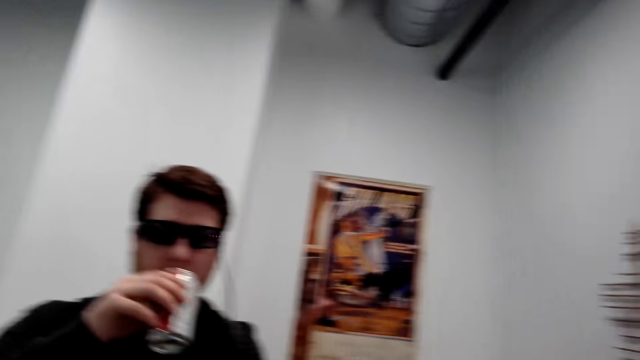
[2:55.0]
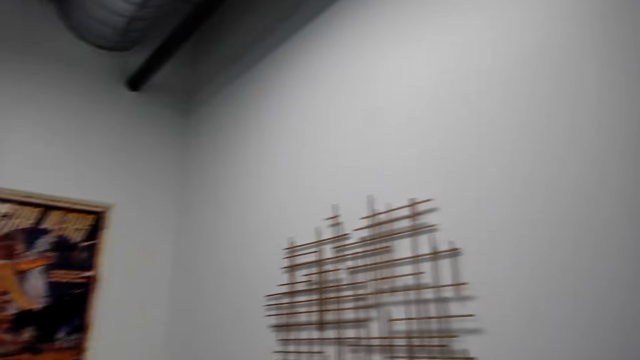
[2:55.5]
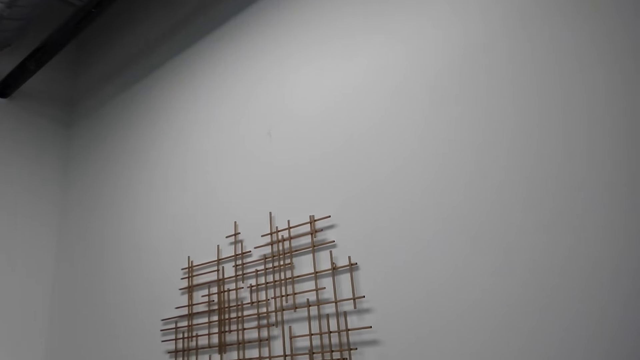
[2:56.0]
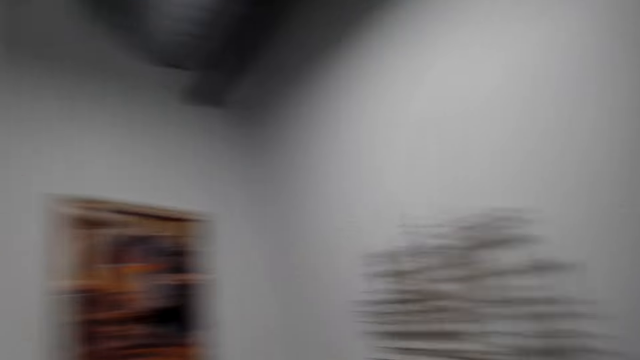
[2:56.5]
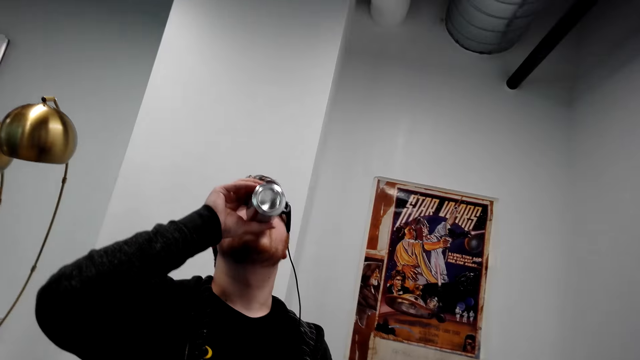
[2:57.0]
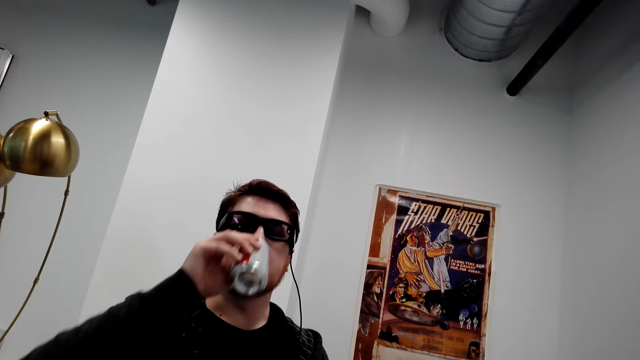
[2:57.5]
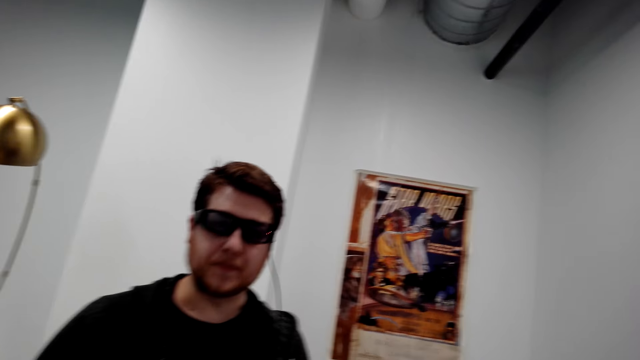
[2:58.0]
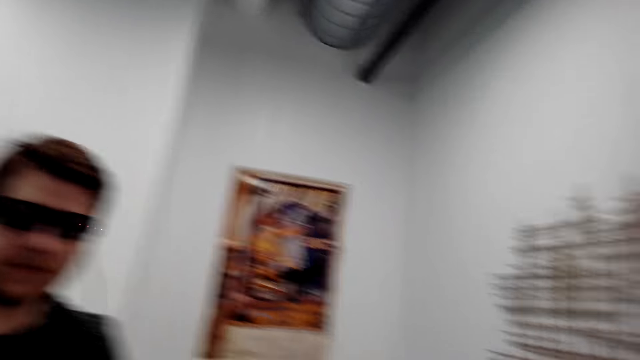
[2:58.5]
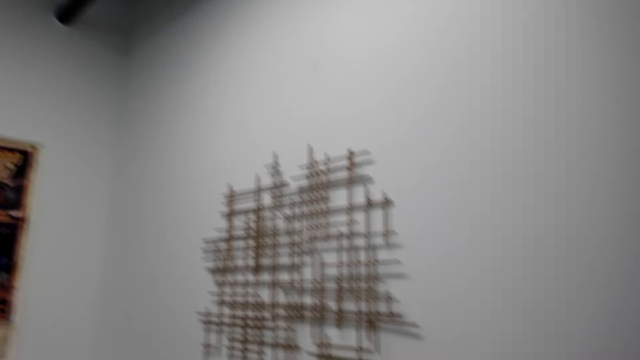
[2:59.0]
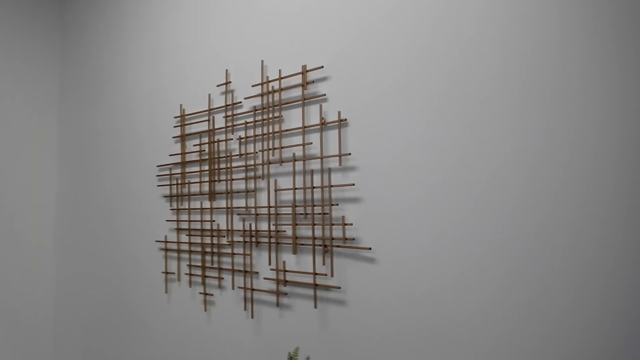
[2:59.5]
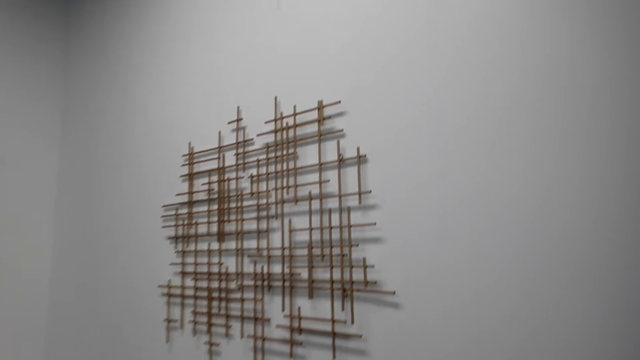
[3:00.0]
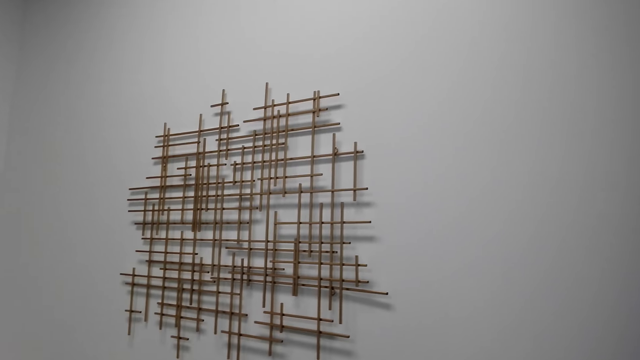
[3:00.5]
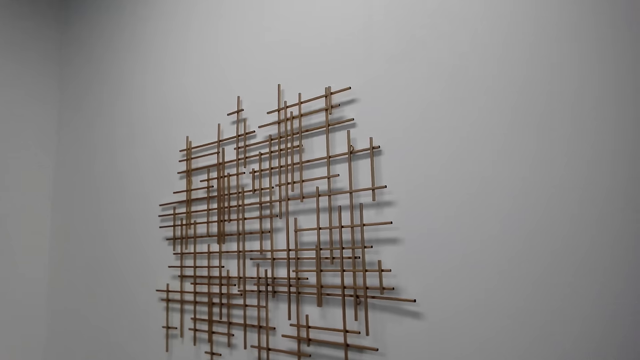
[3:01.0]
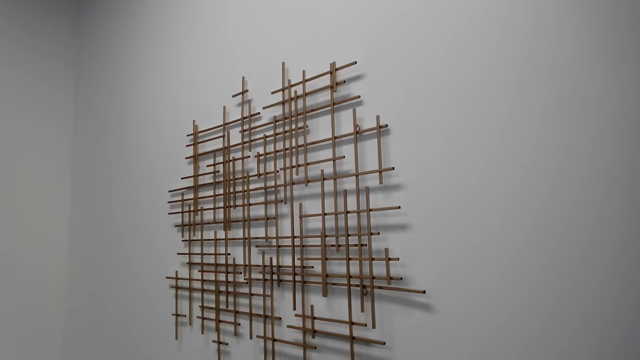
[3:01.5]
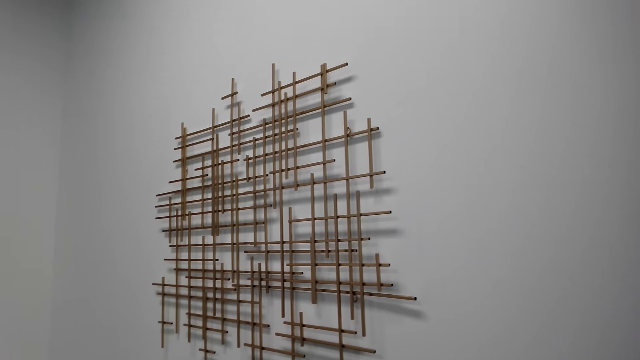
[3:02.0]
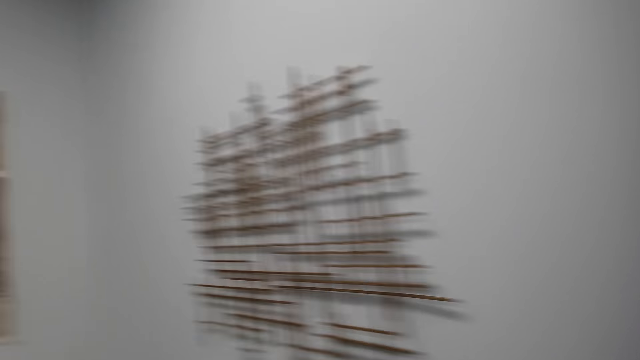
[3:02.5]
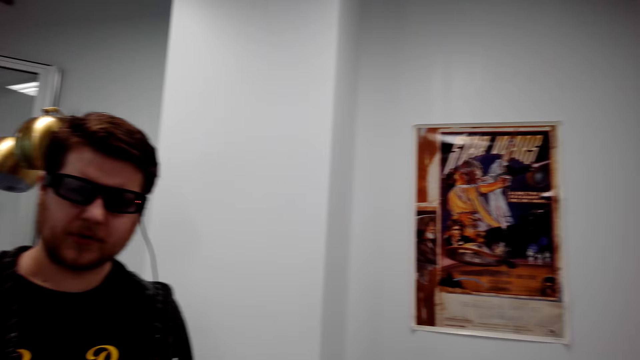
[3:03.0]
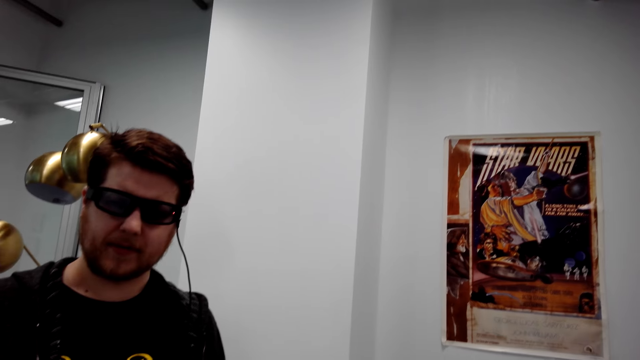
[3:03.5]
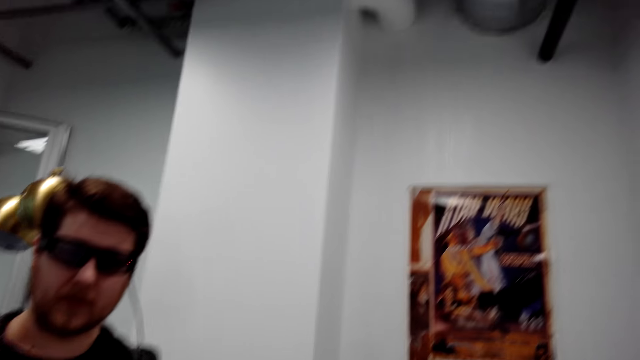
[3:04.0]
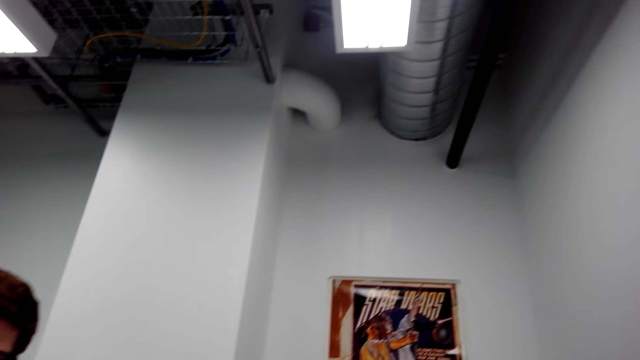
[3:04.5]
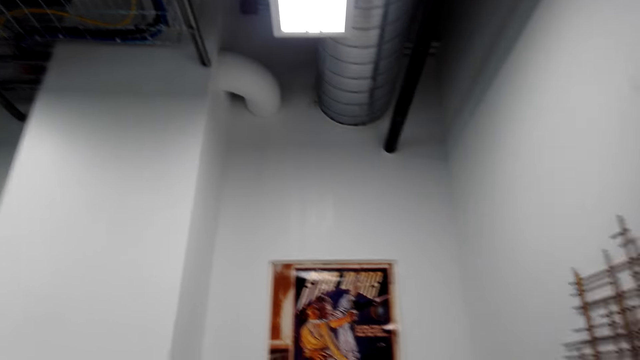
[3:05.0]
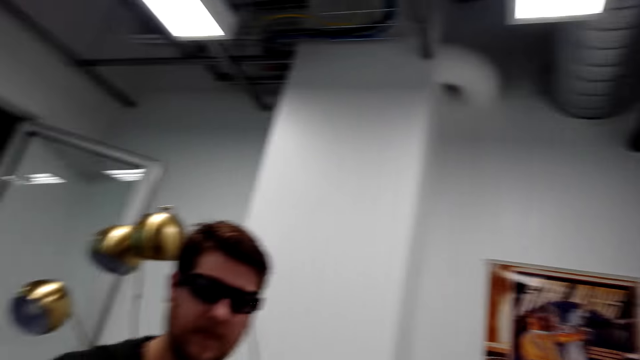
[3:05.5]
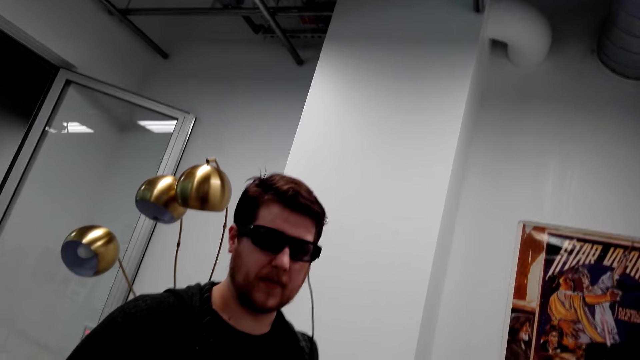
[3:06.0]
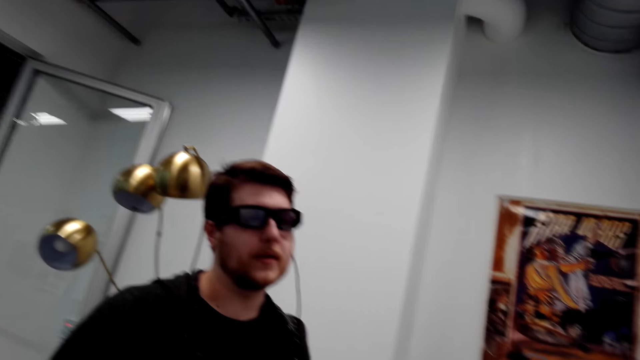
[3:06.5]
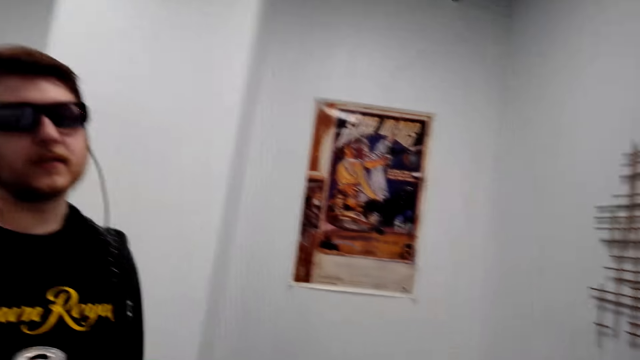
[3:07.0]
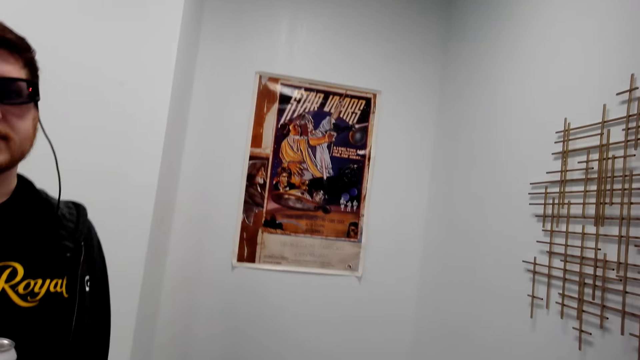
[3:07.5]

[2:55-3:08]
A person drinks soda. The camera wearer looks around. The person speaks to the camera wearer.

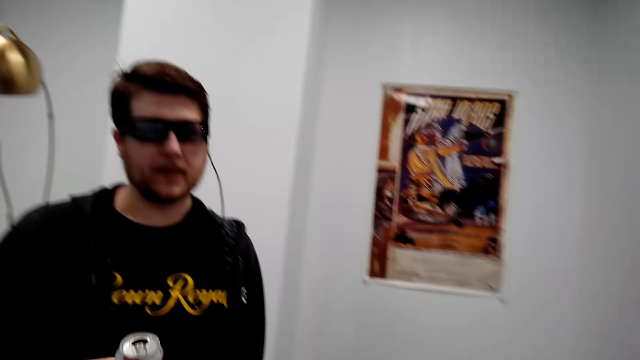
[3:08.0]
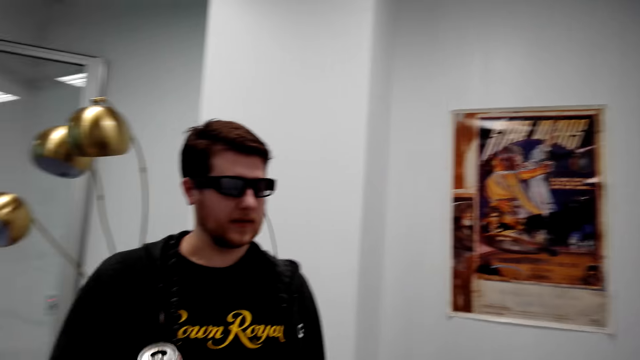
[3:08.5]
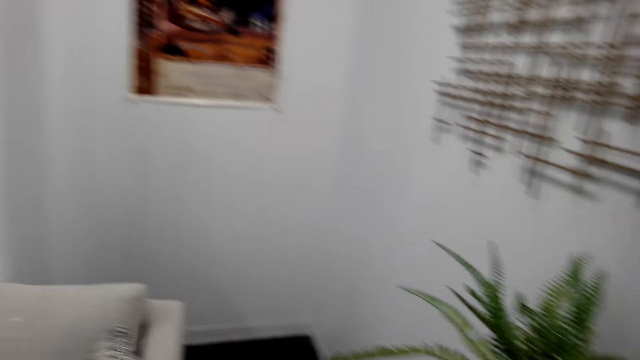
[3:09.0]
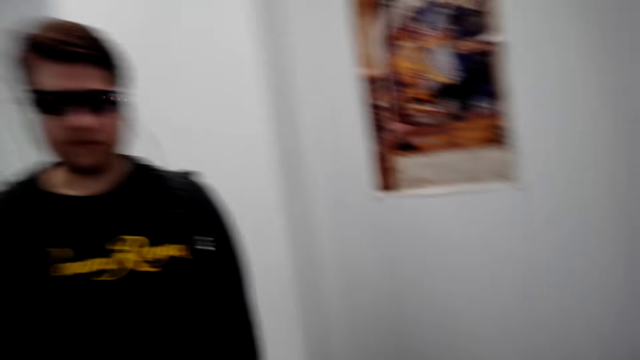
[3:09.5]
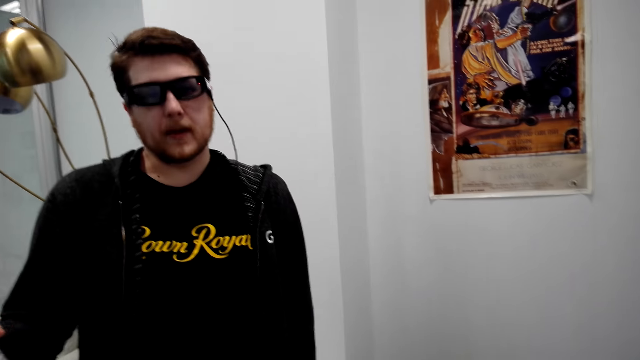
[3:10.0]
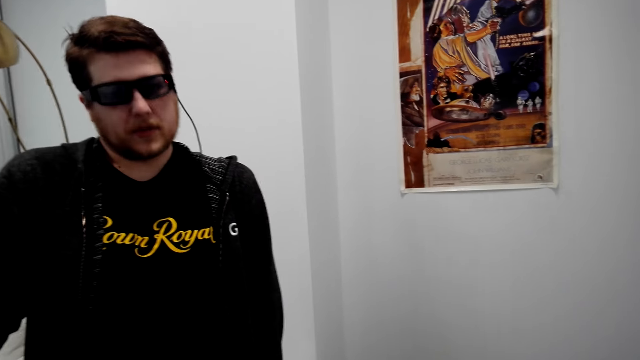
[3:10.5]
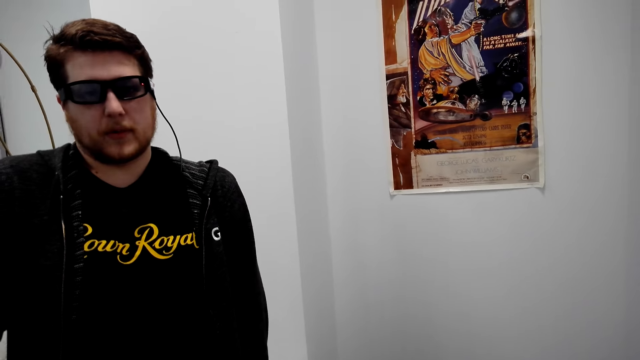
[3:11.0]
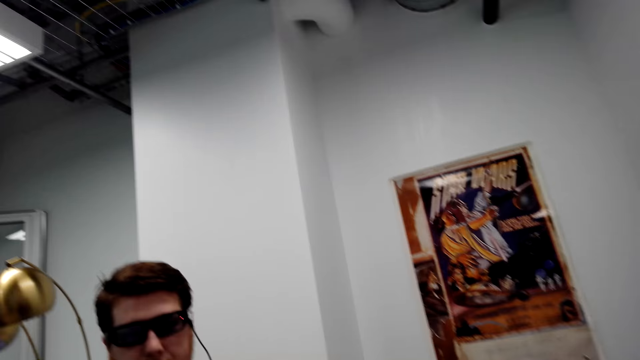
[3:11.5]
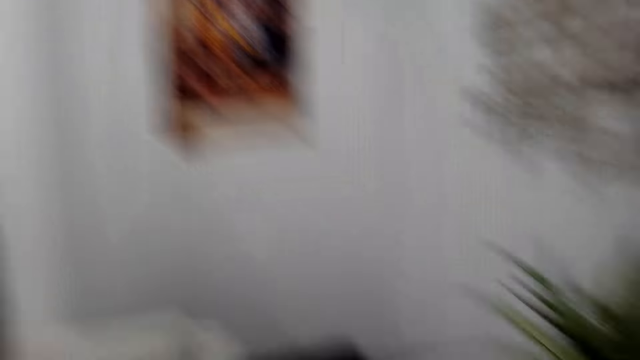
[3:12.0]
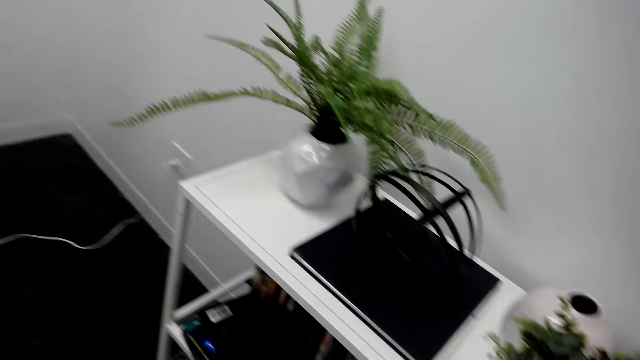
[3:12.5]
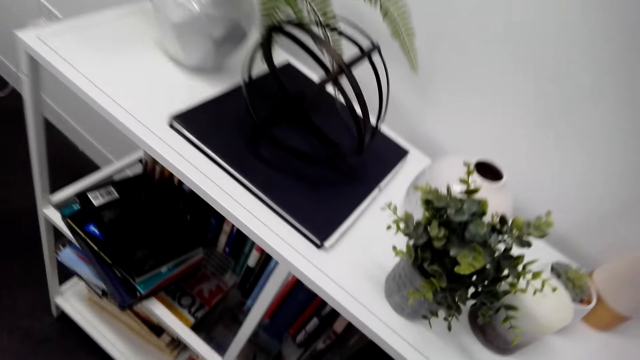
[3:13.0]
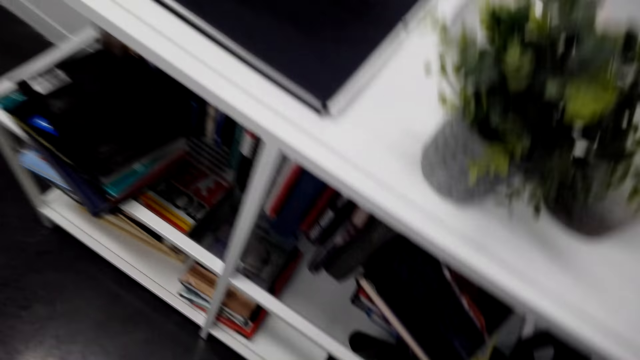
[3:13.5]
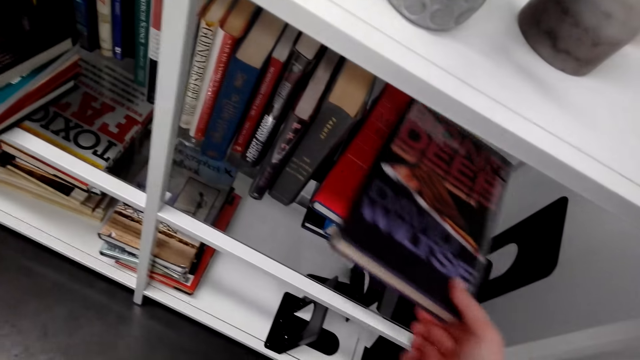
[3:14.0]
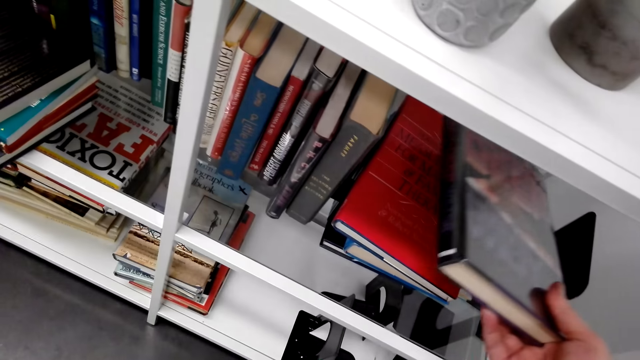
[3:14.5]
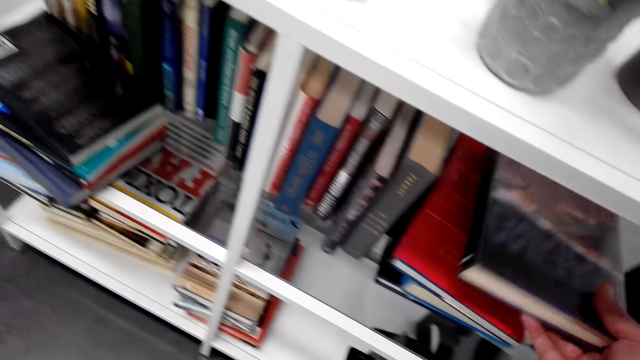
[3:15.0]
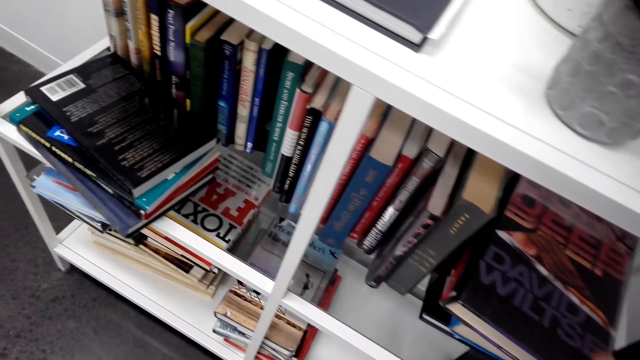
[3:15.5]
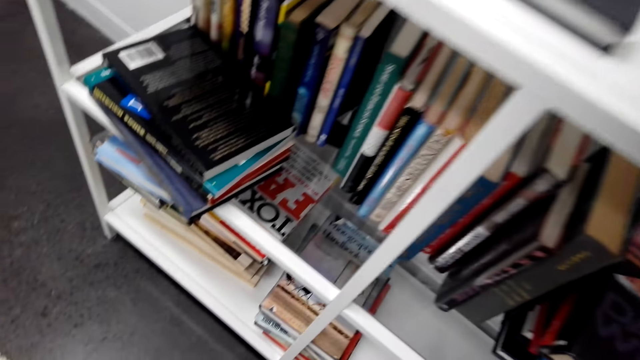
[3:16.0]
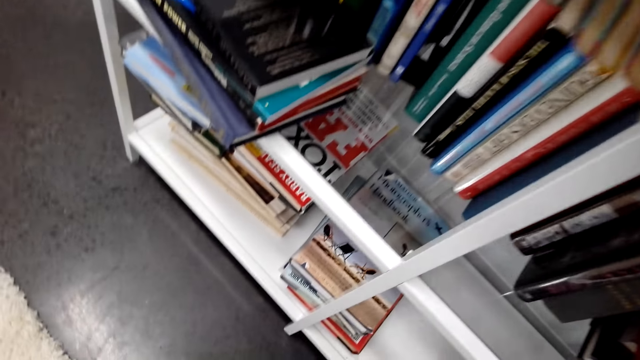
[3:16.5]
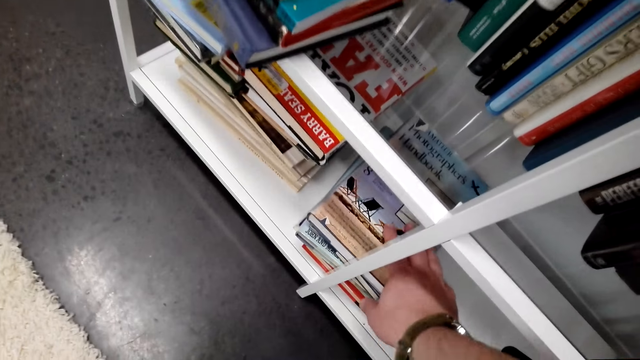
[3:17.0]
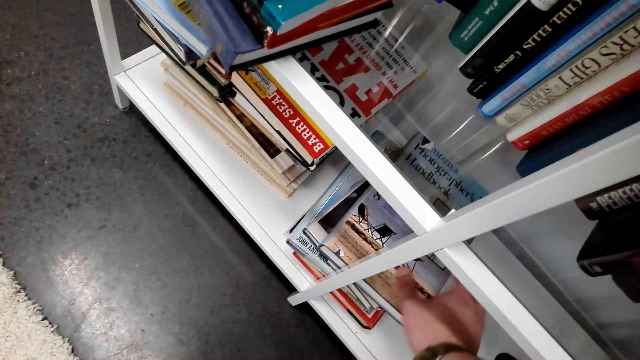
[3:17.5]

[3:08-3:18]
The camera wearer touches a book on the shelf.
